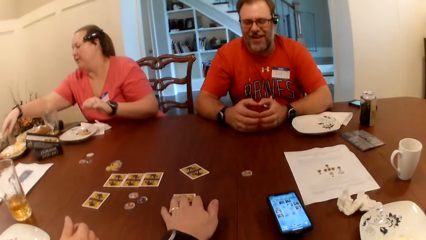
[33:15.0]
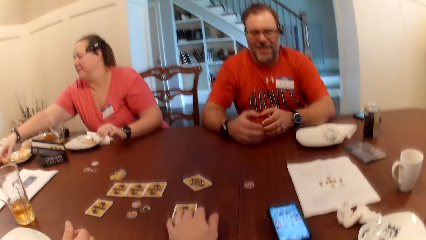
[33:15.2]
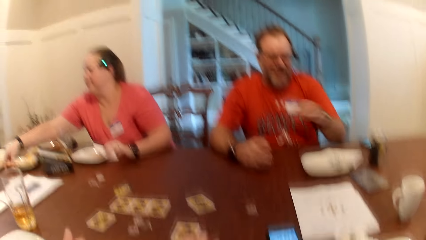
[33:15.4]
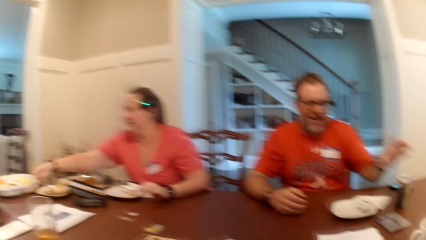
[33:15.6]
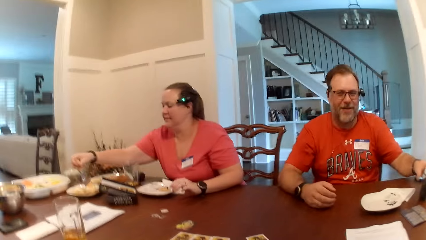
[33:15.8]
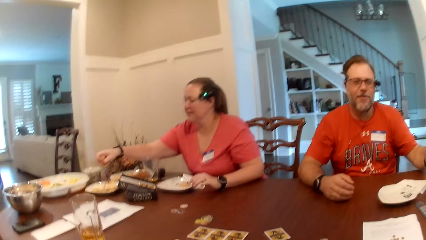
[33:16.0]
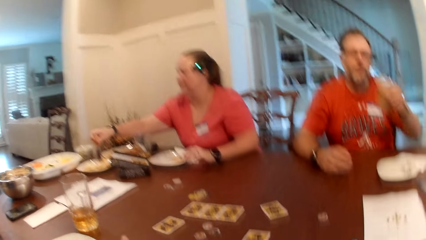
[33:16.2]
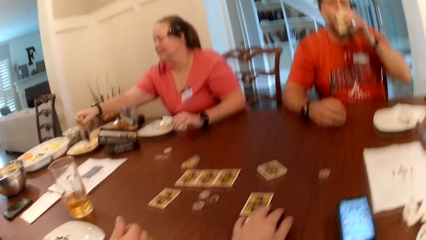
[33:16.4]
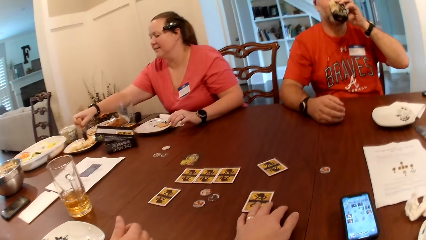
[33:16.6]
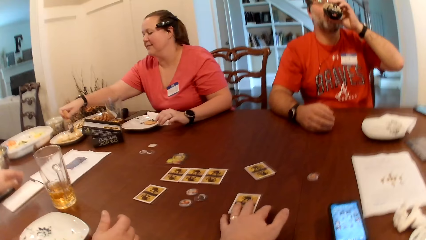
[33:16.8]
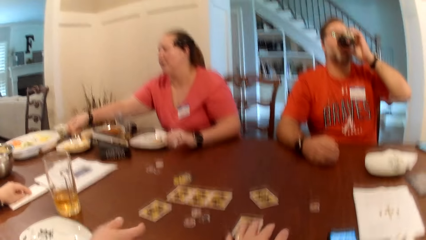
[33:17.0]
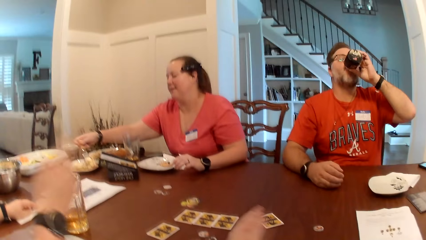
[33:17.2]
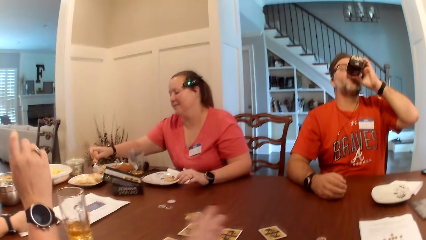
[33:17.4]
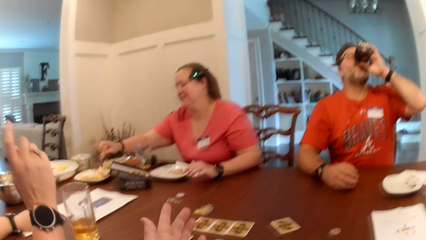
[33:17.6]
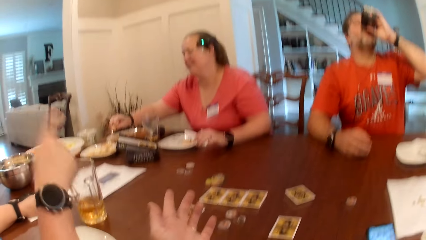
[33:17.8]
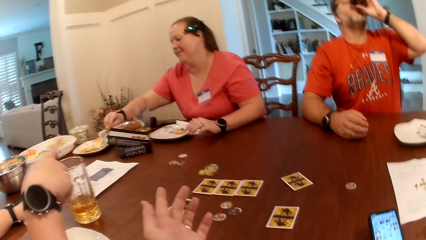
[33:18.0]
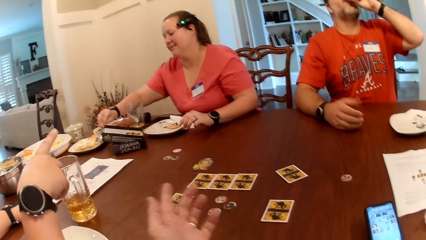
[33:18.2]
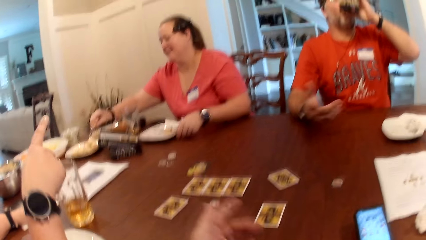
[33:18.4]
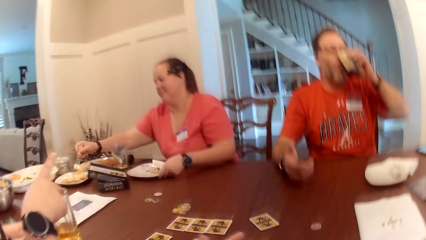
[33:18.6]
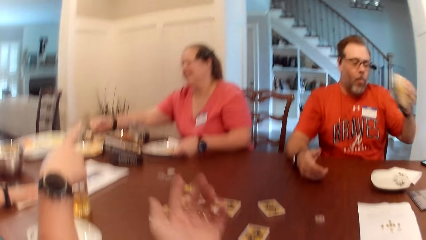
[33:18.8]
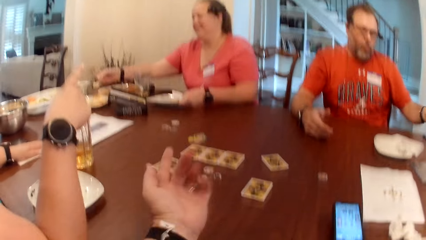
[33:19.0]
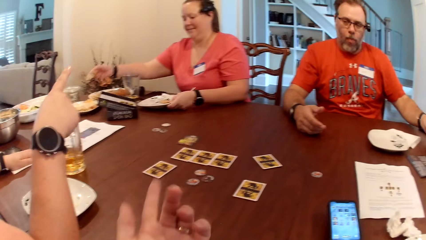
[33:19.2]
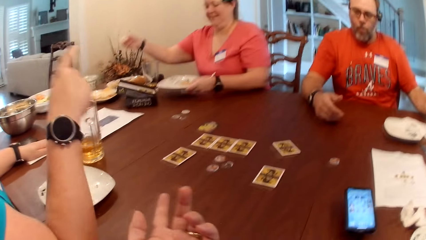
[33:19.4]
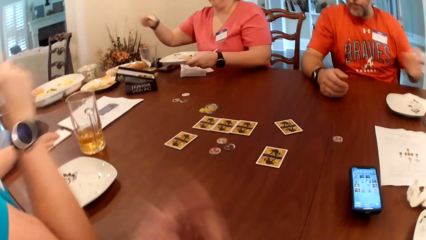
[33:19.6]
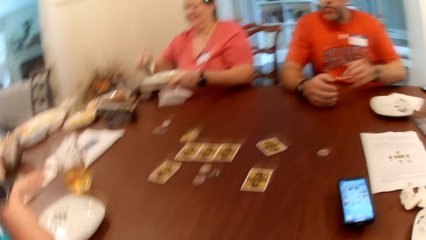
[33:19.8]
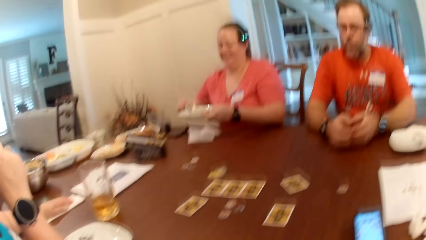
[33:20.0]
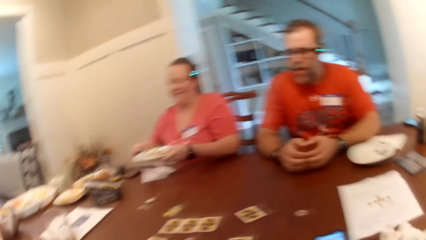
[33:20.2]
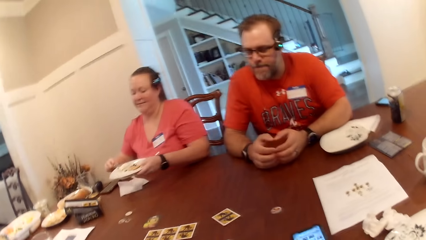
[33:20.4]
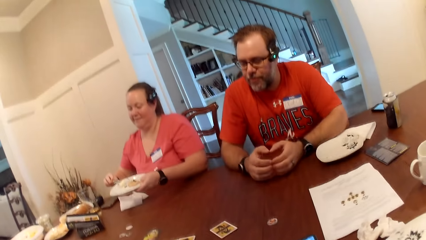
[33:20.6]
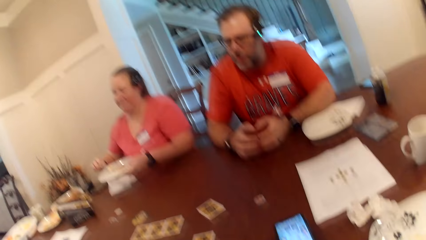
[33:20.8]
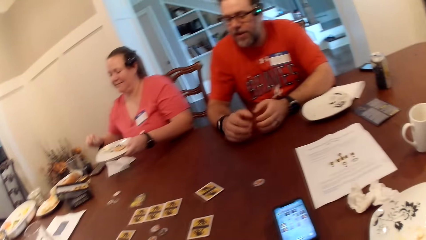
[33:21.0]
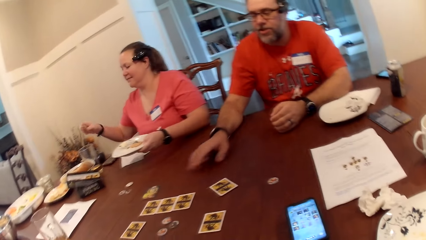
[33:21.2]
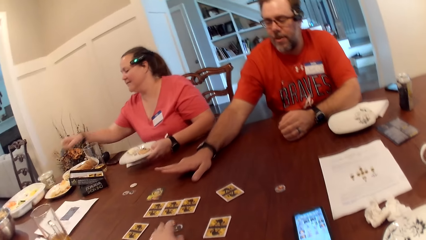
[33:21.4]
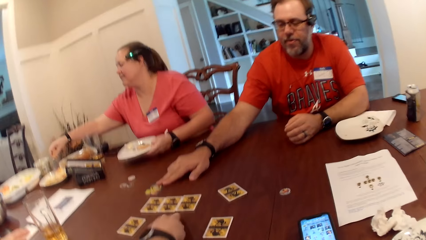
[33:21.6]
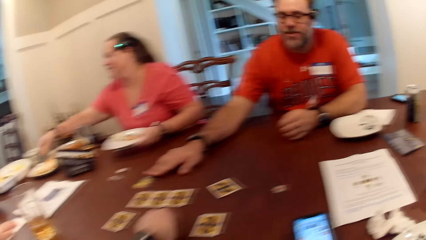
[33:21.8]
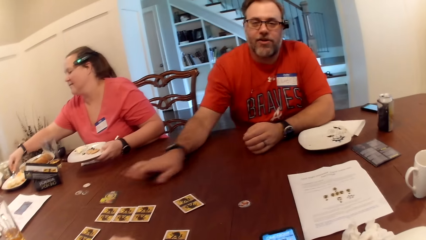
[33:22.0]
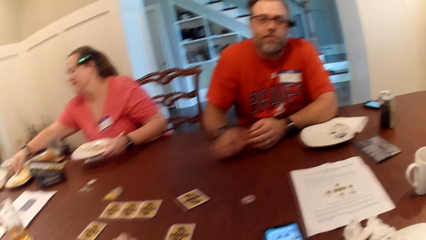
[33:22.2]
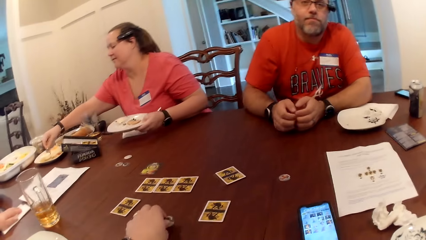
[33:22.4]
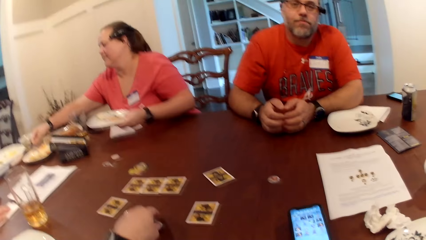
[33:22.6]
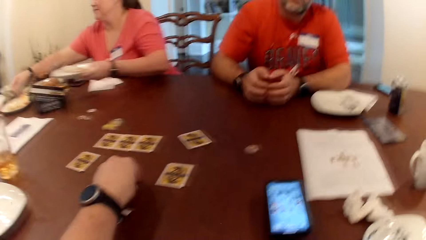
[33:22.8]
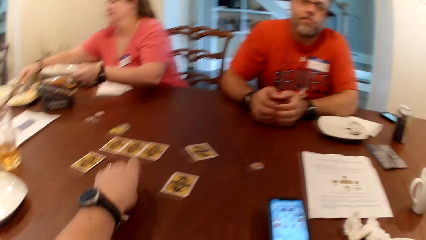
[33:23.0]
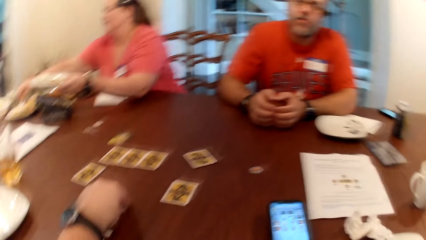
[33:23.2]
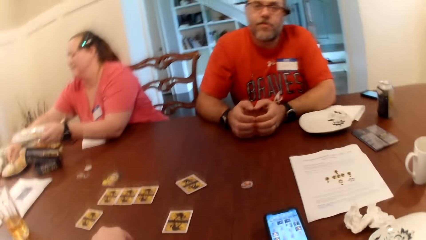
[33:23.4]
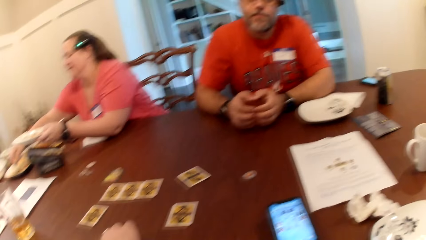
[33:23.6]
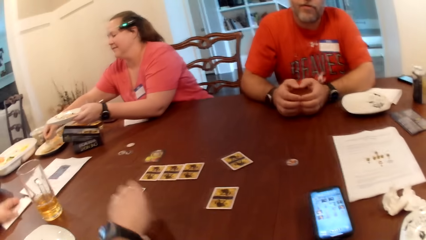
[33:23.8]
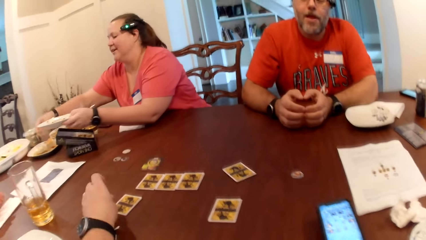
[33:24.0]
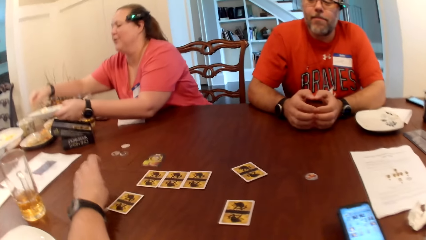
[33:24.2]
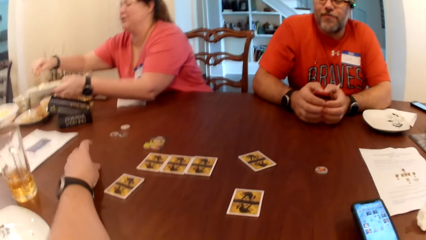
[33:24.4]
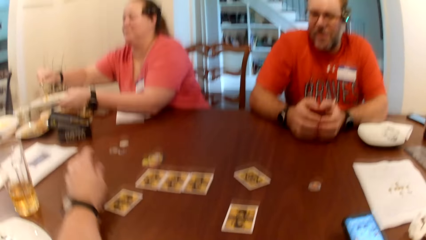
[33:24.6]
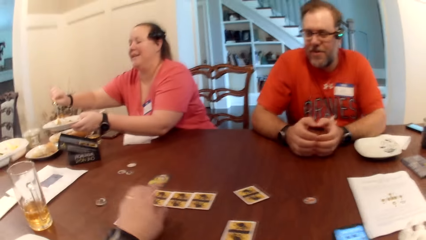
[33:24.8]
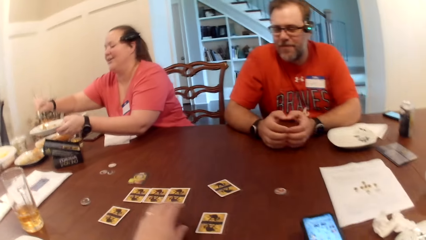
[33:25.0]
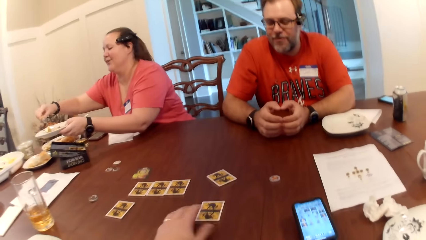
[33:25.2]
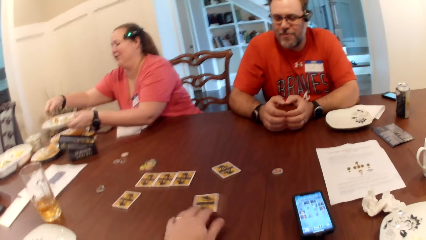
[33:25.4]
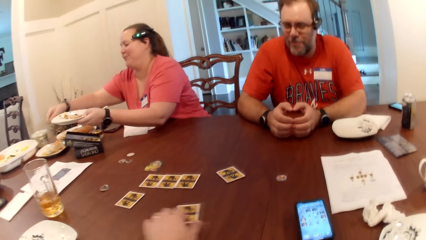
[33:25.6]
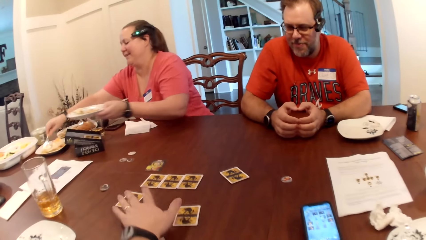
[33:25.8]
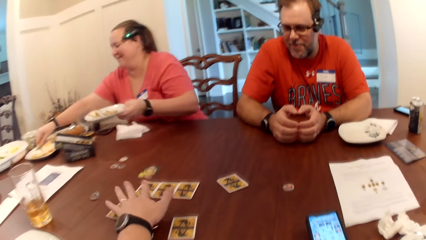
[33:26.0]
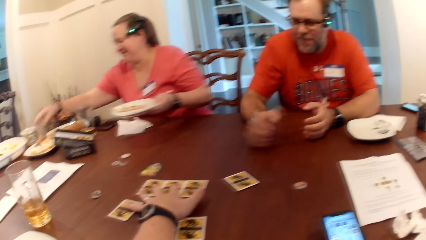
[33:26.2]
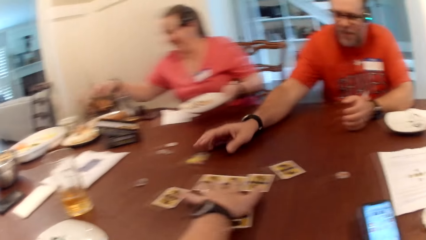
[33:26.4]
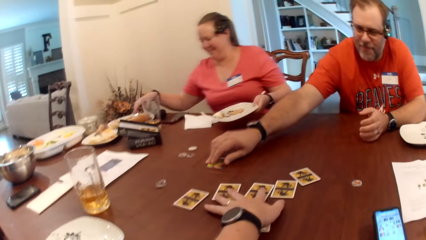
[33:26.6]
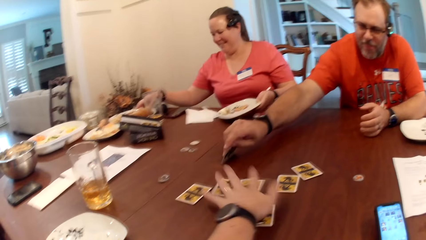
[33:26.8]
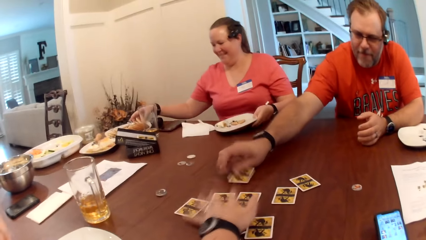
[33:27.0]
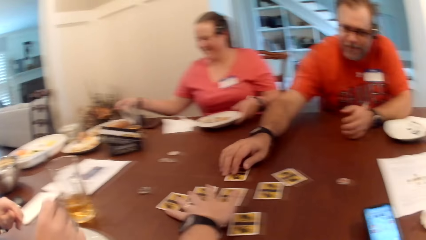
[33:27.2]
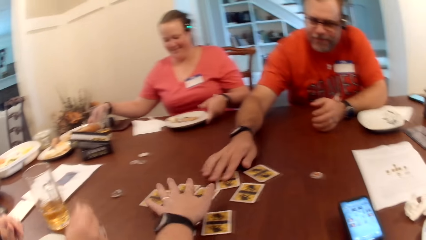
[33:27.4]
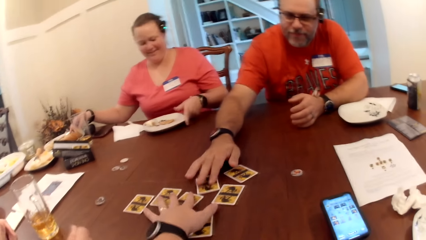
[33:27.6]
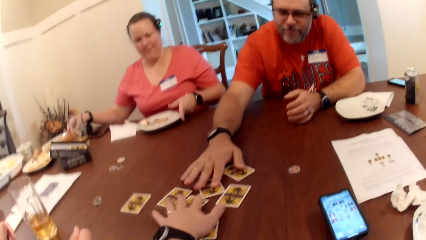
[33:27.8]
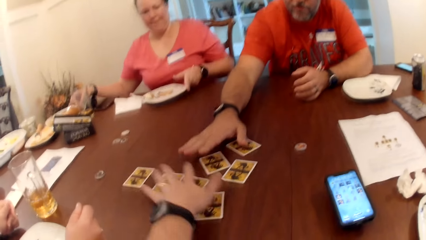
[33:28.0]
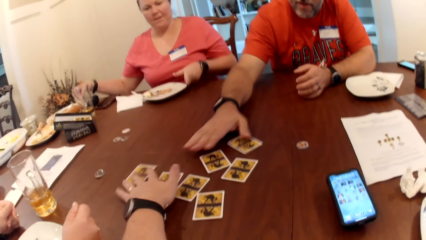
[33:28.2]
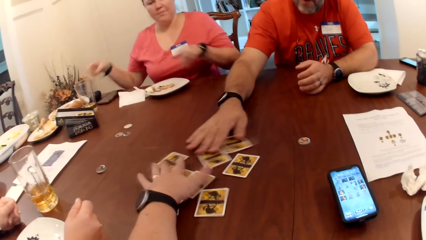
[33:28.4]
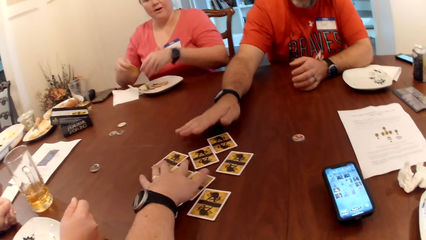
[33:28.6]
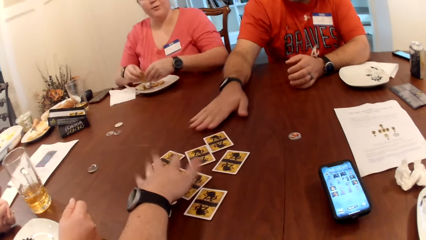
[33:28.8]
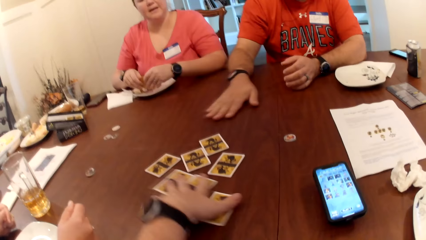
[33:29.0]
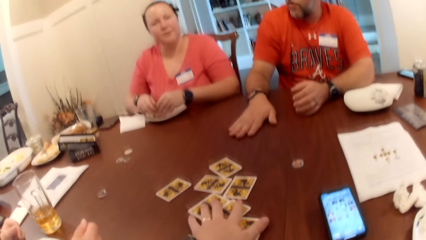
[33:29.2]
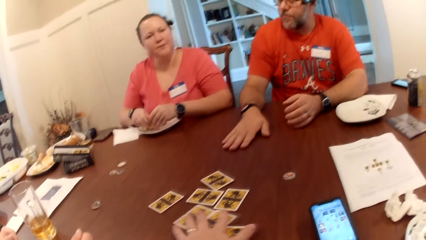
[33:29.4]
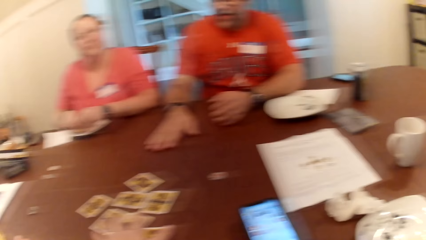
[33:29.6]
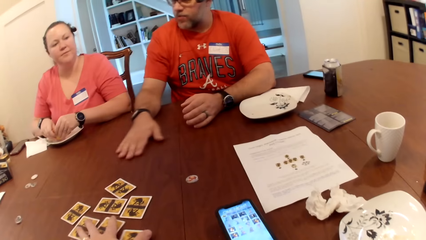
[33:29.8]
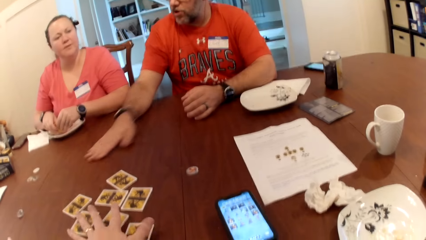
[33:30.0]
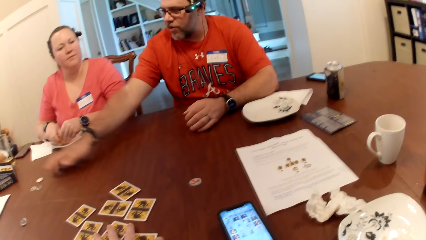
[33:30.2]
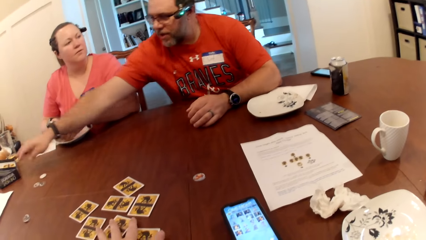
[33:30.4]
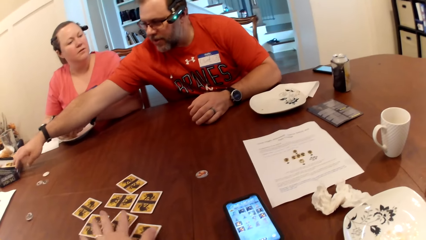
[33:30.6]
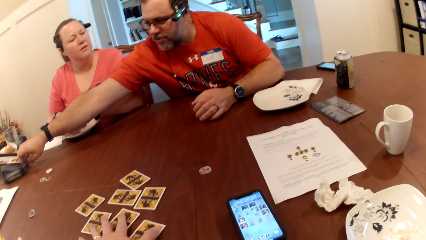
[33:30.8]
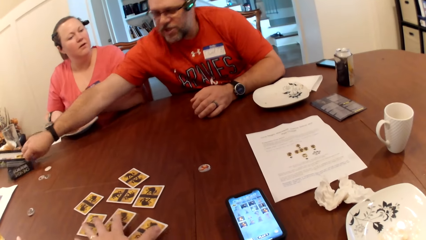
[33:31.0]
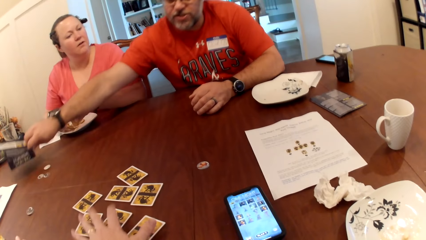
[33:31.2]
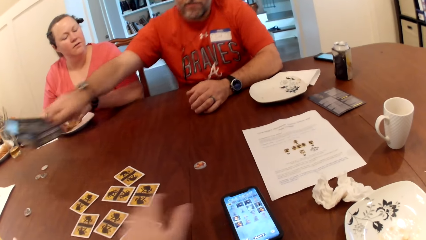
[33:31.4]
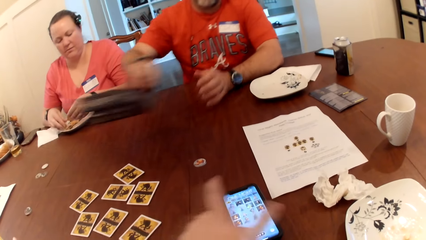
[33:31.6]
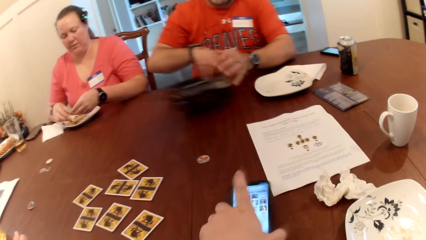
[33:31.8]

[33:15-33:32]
A woman places her left hand on the table and picks up a fork from a plate on the table with her right hand. A man picks up a can of soda from the table with his left hand, drinks from the can of soda with his left hand, and drops the can of soda on the table with his left hand. The woman picks up the plate from the table with her left hand, drops the fork on the plate with her right hand, and picks up a cookie from the plate with the fork in her right hand. The man touches the token on the table with his right hand. The camera wearer picks up the token from the table with his left hand and drops the token on the table with his left hand. The woman drops the cookie on the plate with the fork in her right hand. The camera wearer moves the token on the table with his left hand. He moves the cards on the table. The woman drops the fork on the plate on the table. The camera wearer moves the tokens on the table with his left hand. The man flips the card on the table with his right hand. The woman drops the plate on the table with her left hand. The man moves the tokens on the table with his right hand. The woman picks up the cookie from the plate on the table with her right hand and breaks the cookie in the plate on the table with both hands. The man picks up a carton on the table with his right hand.
